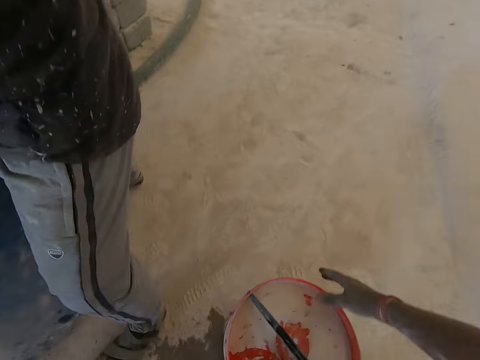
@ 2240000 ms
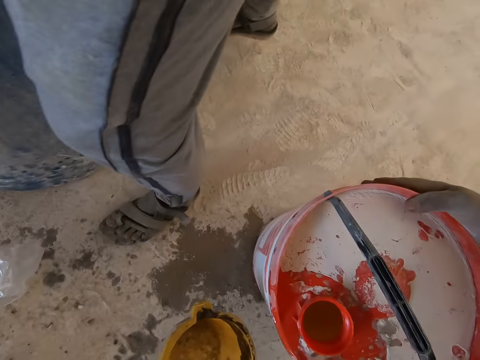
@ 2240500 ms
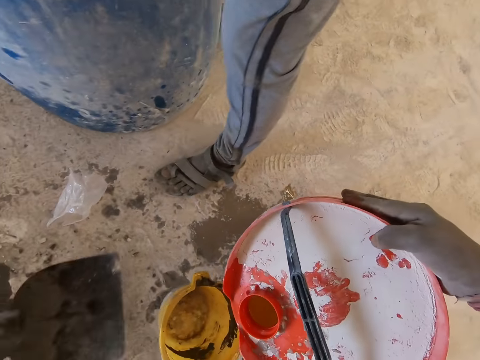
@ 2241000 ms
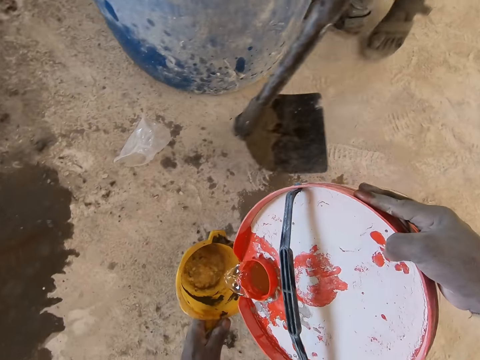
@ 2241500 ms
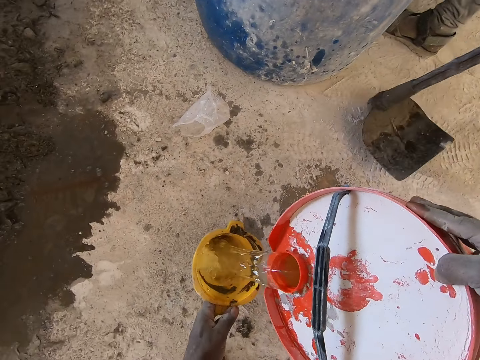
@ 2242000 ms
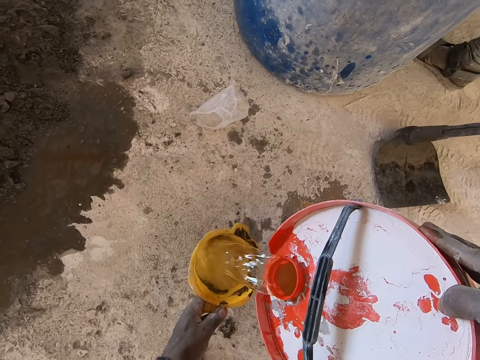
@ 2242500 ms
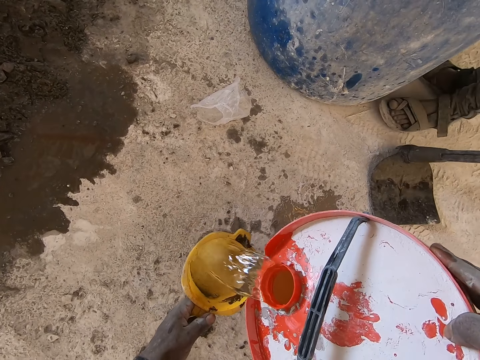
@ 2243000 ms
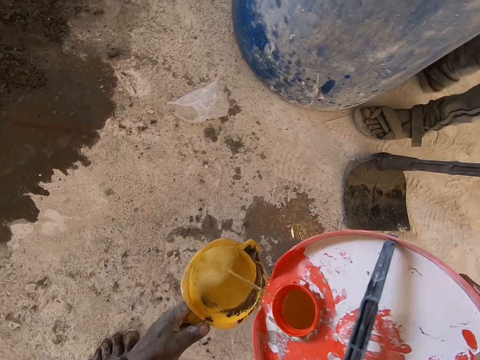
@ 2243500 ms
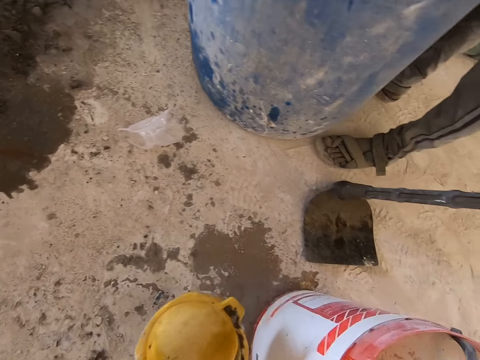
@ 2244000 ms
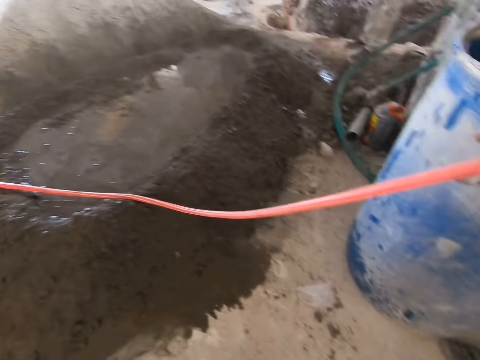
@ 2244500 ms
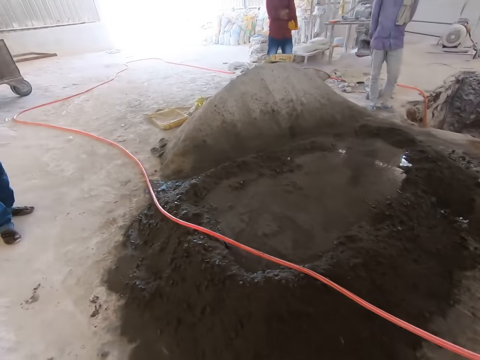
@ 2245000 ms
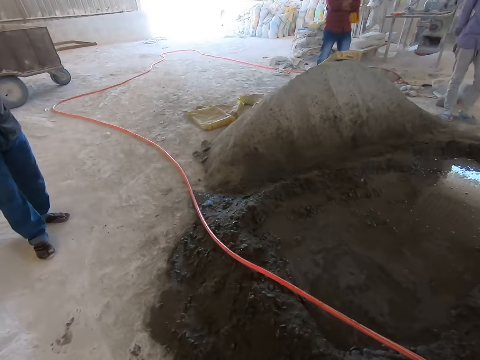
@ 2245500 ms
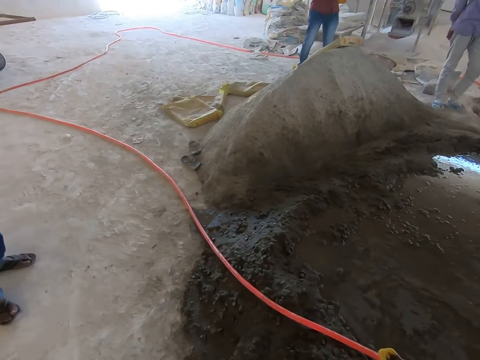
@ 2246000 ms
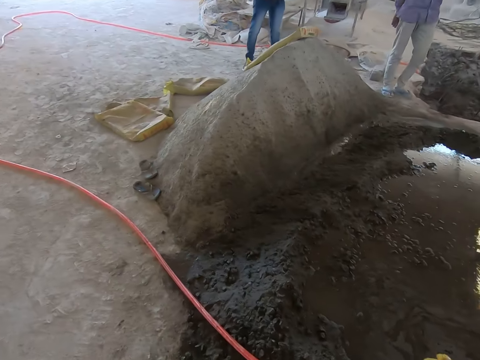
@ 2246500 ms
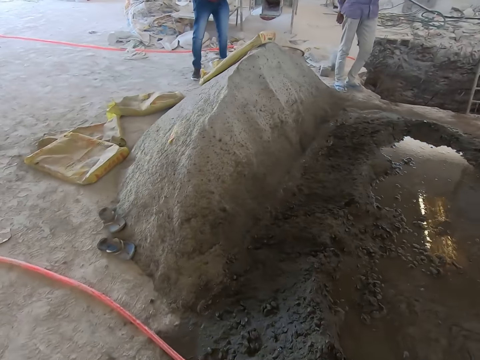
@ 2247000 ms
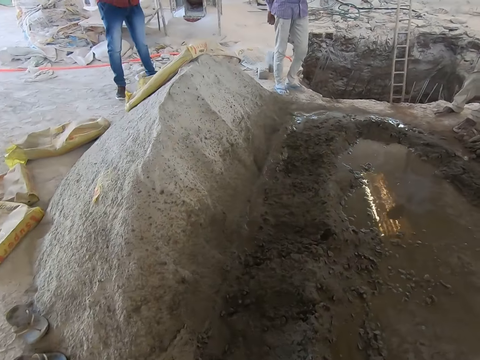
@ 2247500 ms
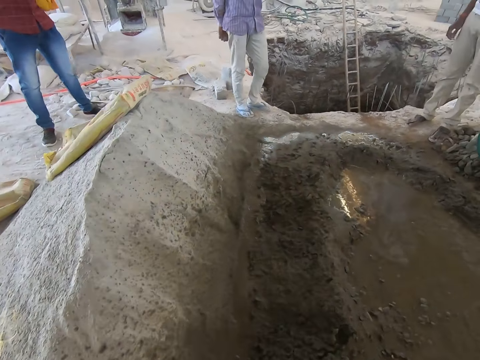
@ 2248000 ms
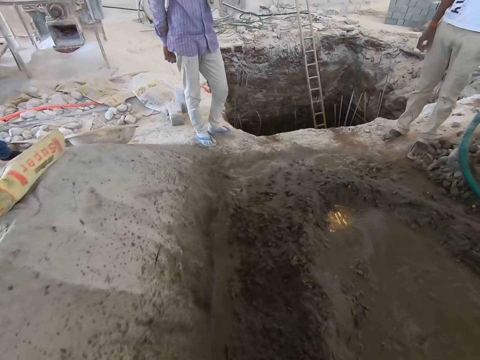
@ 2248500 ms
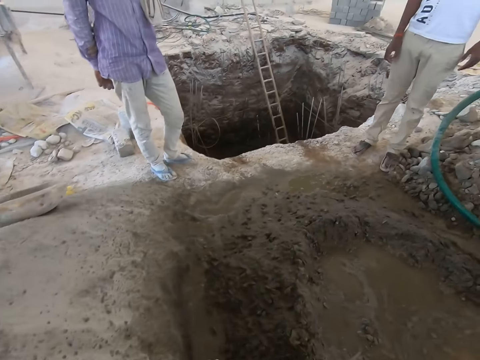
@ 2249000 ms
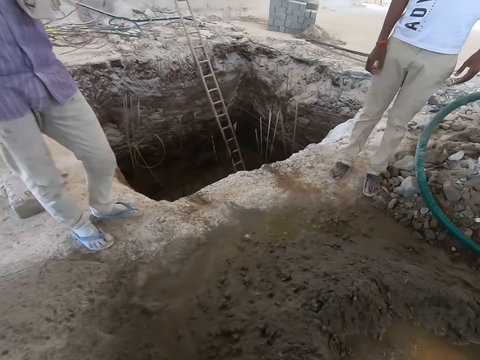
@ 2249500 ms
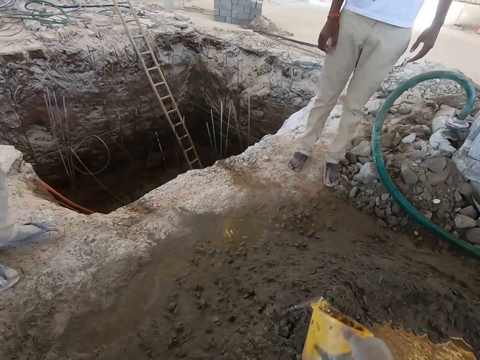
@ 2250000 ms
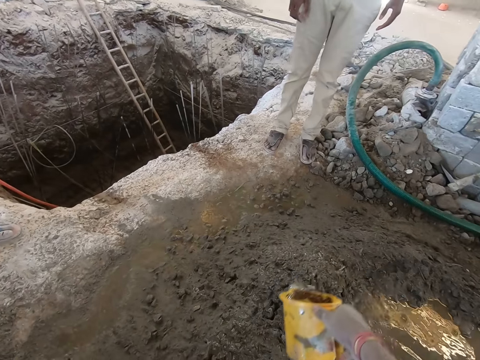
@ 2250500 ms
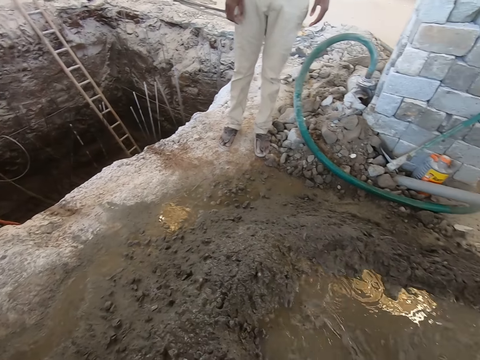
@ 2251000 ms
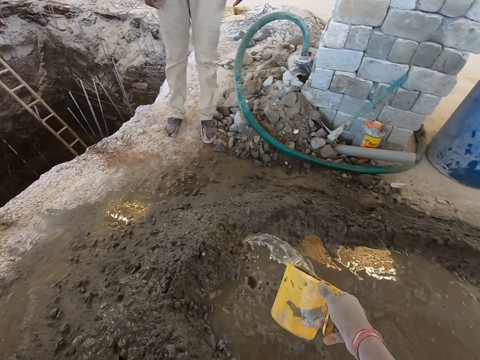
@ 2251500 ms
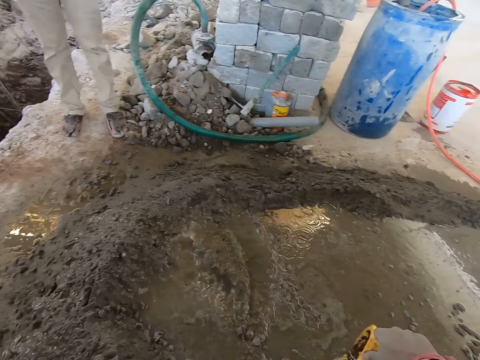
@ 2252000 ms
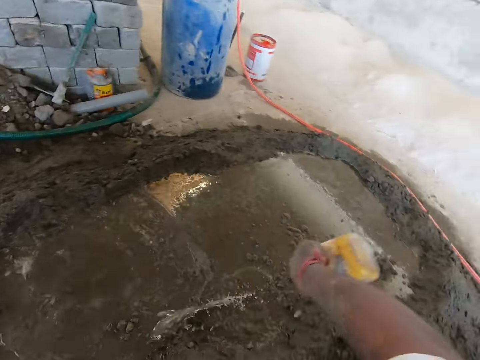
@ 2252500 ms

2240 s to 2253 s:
The camera wearer pours water into the measuring cup in his left hand from the bucket in his right hand. He walks in the construction site. He pours water on the sand with the cup in his left hand.

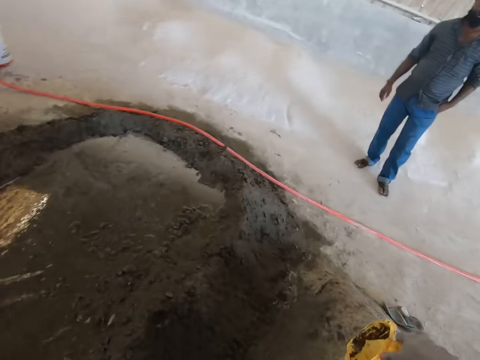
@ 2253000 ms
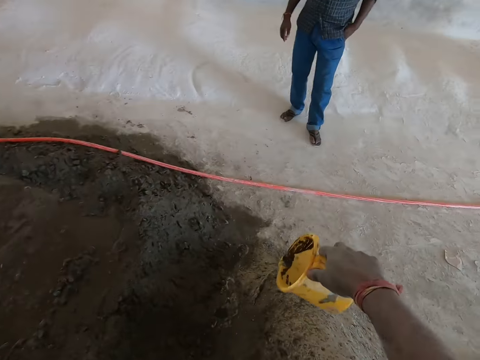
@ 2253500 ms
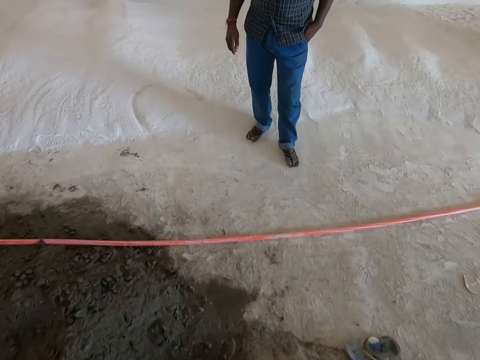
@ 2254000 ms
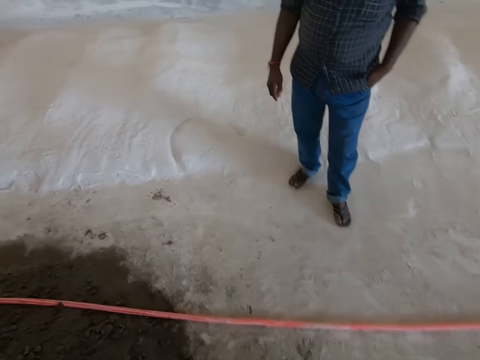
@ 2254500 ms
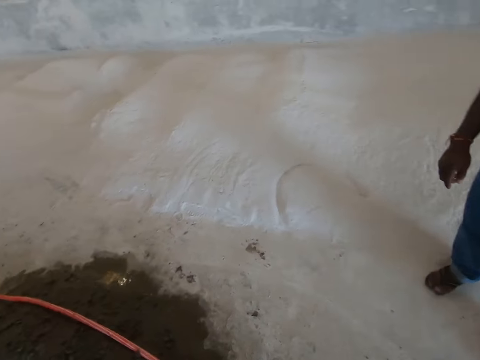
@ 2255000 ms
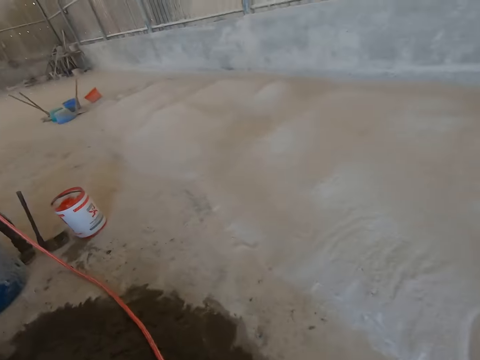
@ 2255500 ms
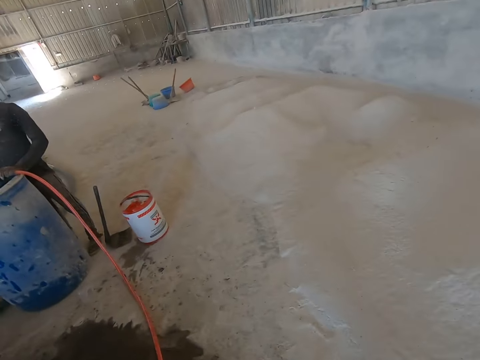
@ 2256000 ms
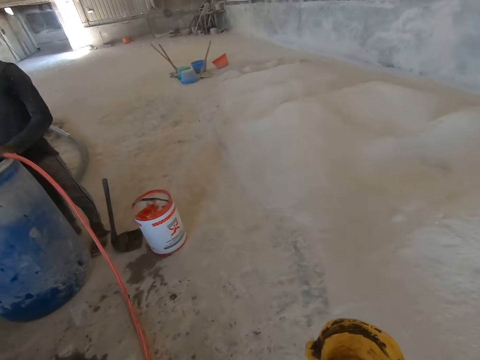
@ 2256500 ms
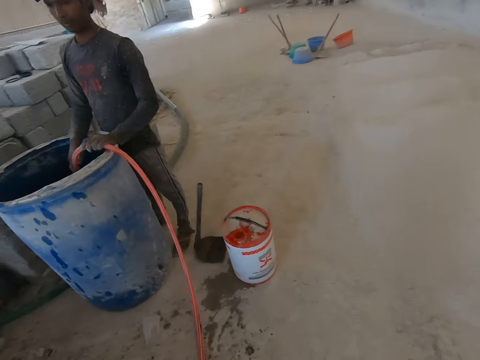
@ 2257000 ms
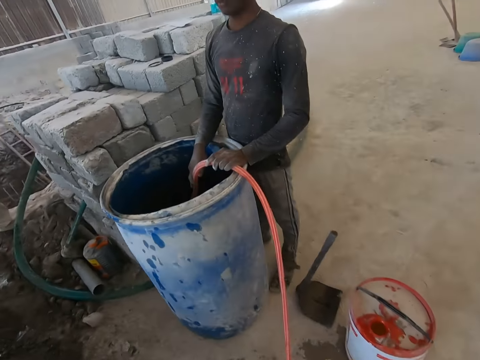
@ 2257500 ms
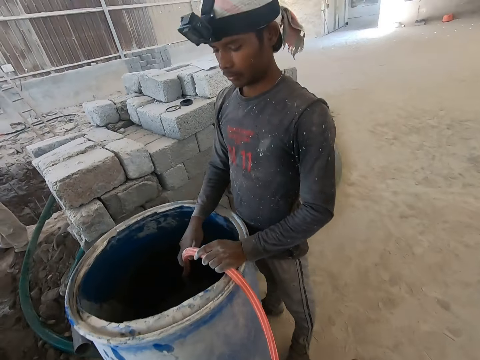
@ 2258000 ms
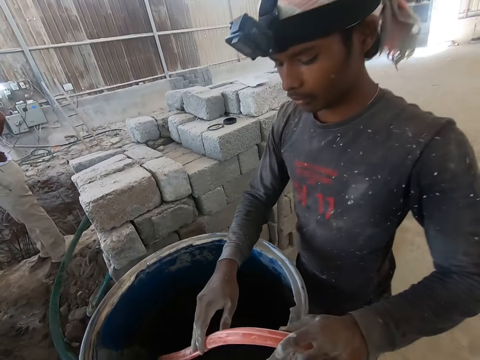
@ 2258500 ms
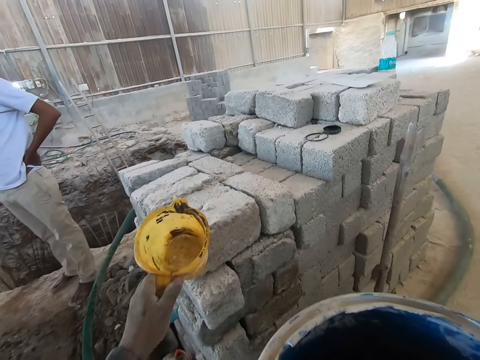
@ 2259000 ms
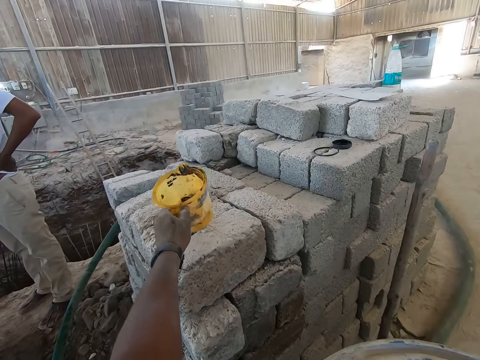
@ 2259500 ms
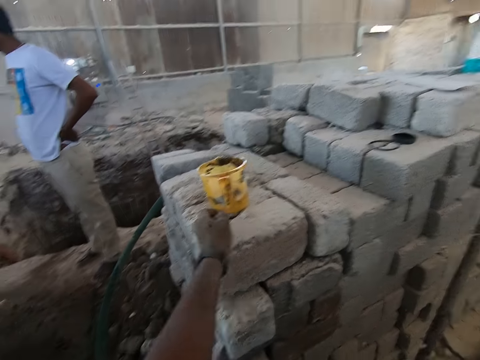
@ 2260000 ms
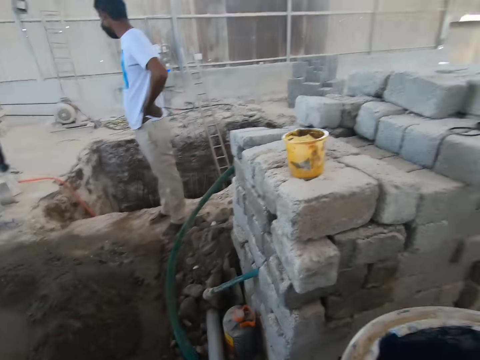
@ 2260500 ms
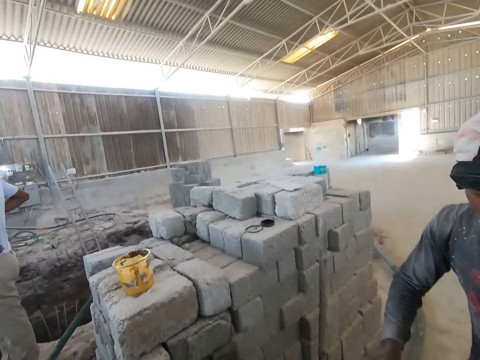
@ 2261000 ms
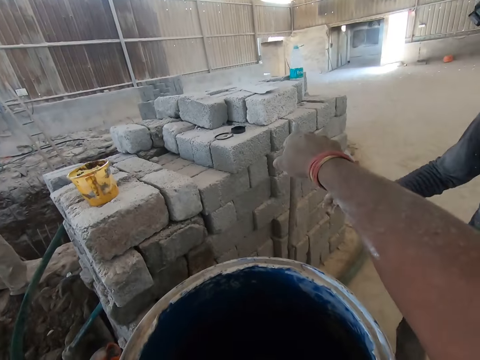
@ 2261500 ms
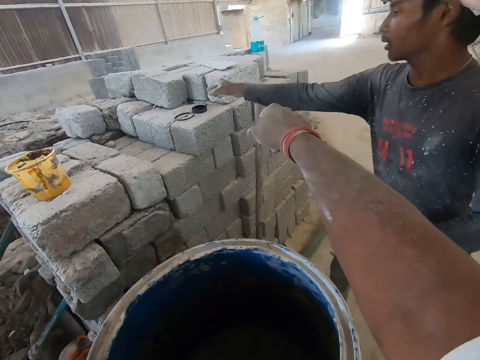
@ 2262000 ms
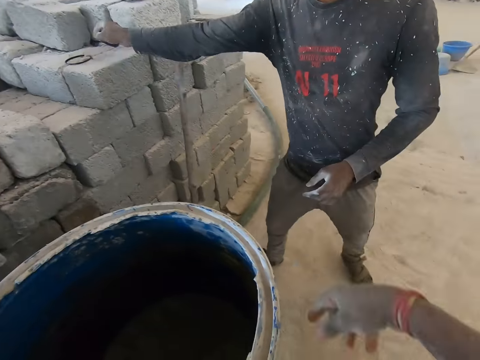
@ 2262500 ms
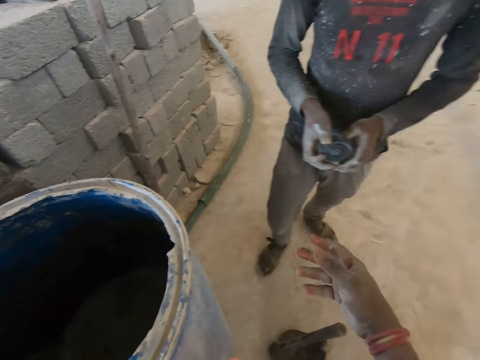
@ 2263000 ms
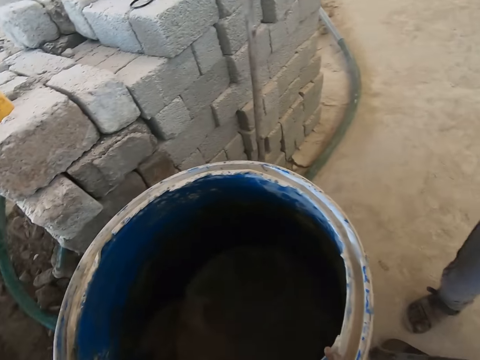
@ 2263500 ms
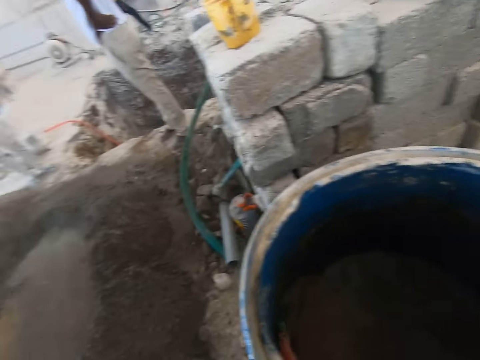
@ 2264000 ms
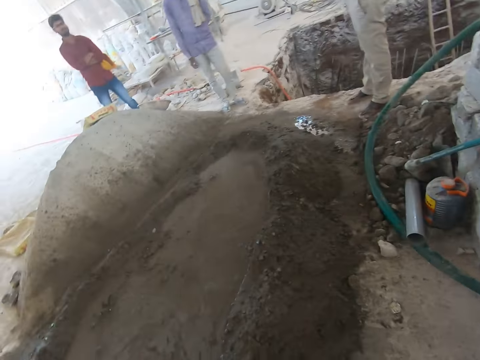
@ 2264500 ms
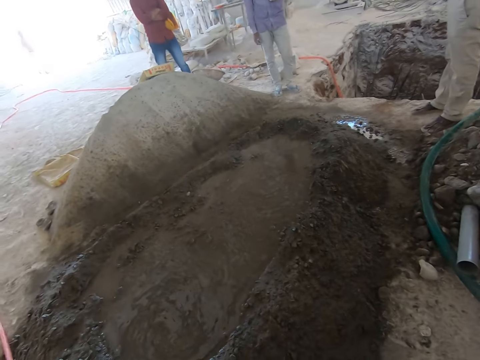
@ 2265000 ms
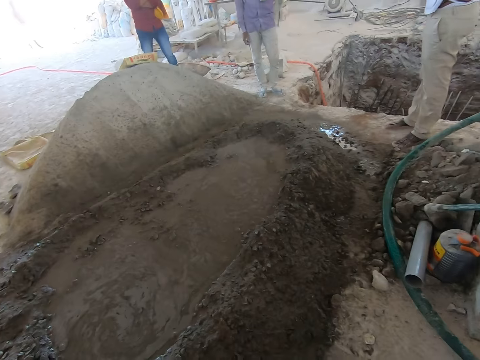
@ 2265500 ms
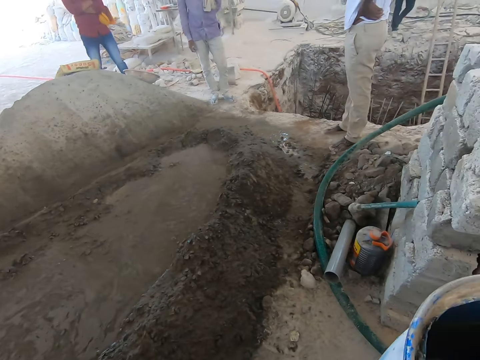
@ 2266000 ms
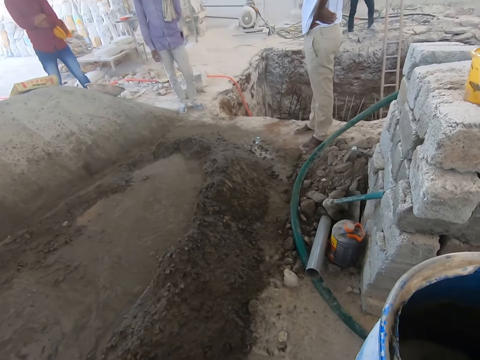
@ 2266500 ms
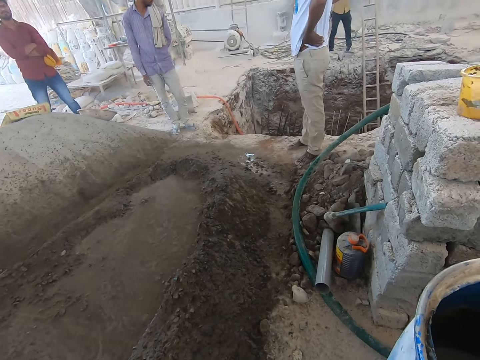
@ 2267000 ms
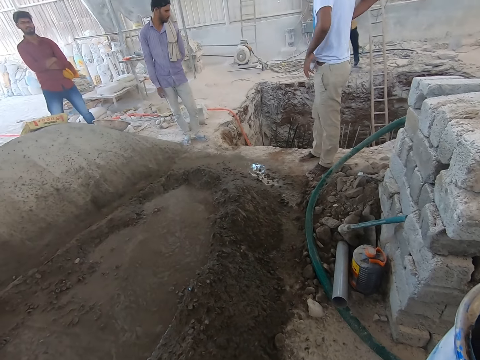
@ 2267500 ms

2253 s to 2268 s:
The camera wearer walks in the construction site. He drops the measuring cup on a pile of bricks with his left hand. He interacts with the man and points at the concrete blocks. The man picks something from the concrete blocks. The camera wearer looks around the construction site.
